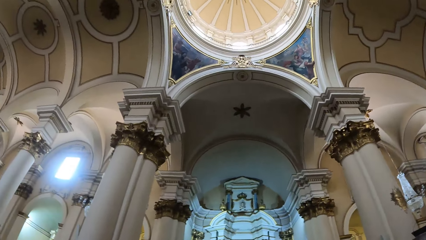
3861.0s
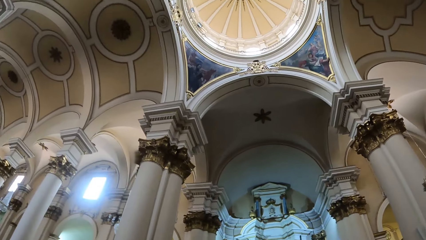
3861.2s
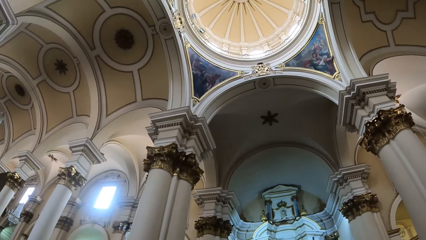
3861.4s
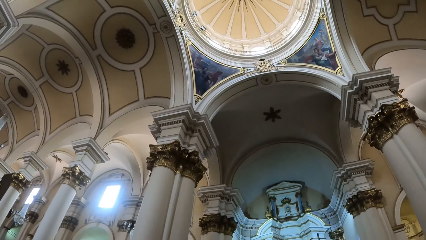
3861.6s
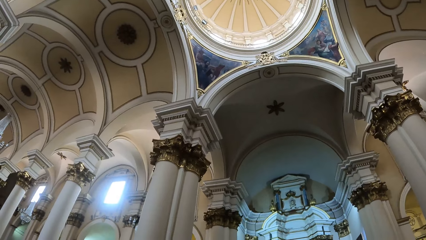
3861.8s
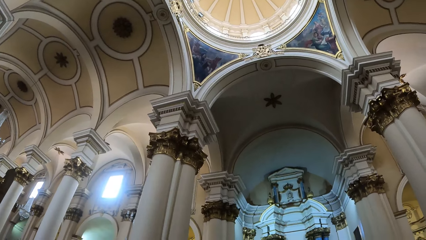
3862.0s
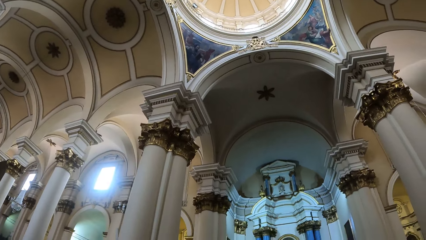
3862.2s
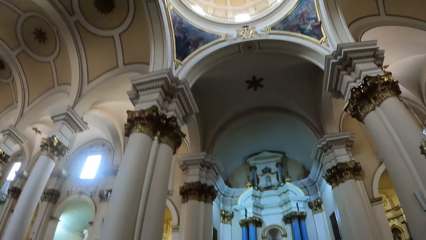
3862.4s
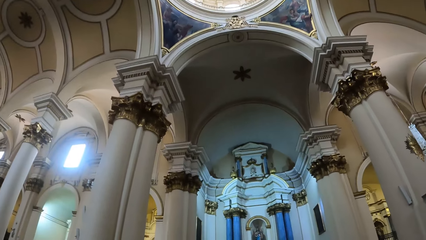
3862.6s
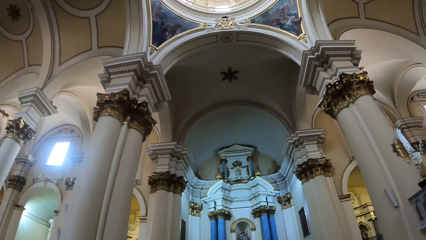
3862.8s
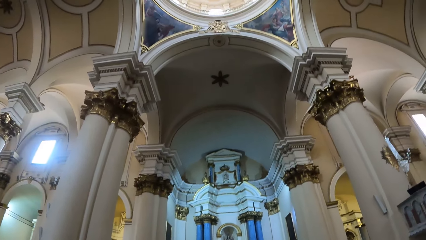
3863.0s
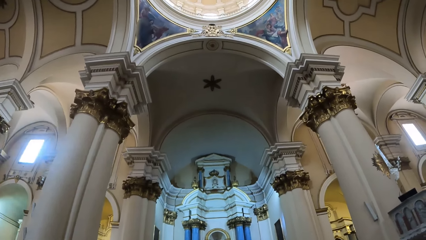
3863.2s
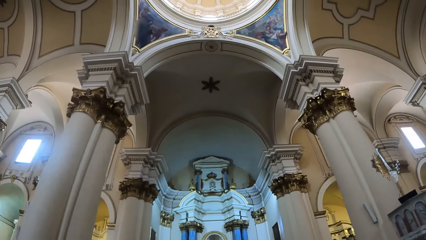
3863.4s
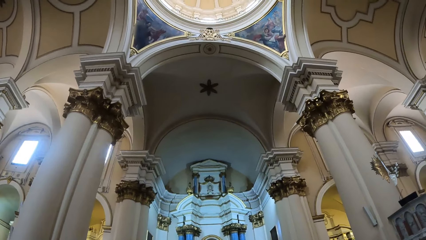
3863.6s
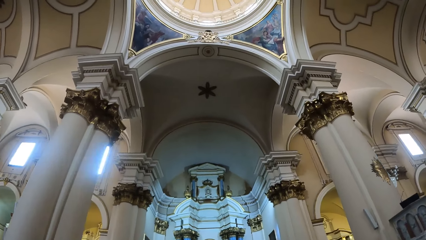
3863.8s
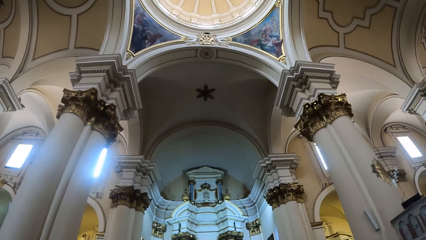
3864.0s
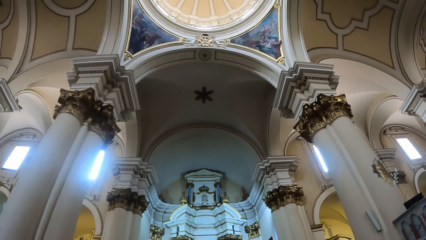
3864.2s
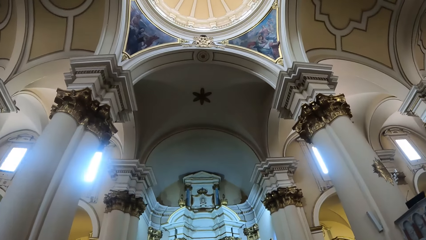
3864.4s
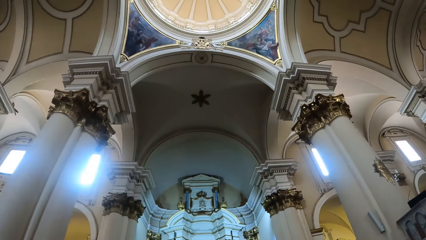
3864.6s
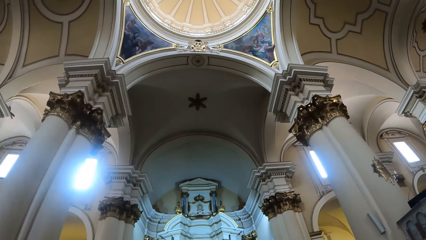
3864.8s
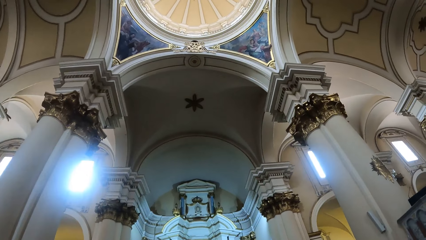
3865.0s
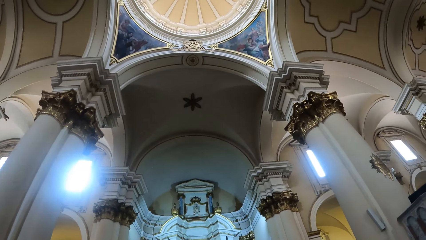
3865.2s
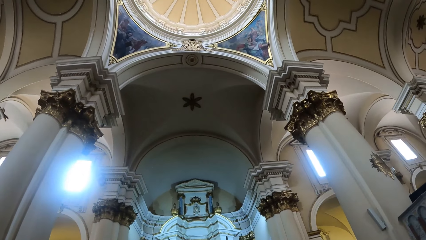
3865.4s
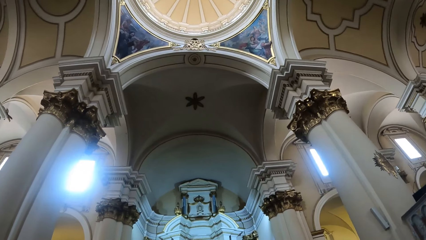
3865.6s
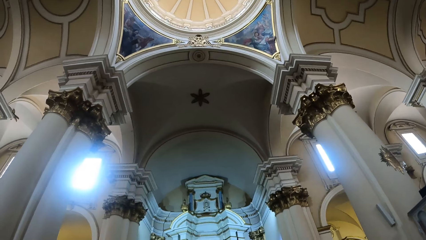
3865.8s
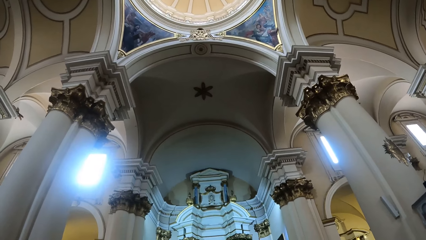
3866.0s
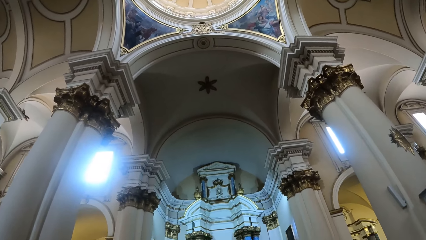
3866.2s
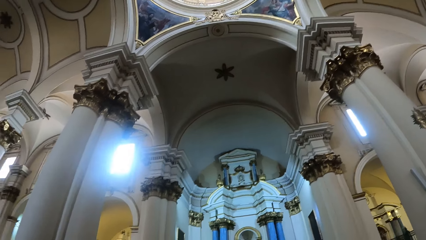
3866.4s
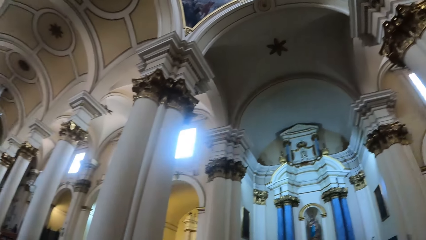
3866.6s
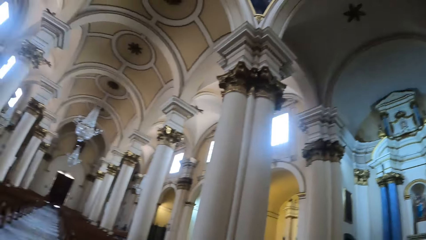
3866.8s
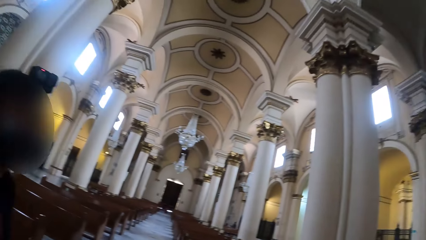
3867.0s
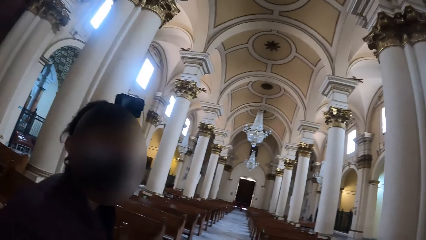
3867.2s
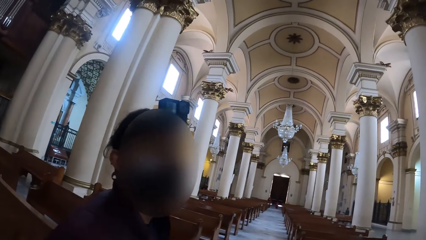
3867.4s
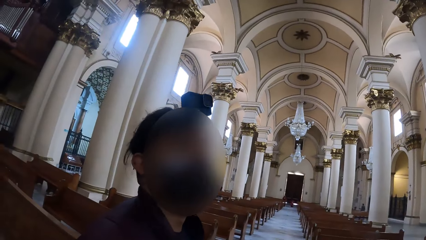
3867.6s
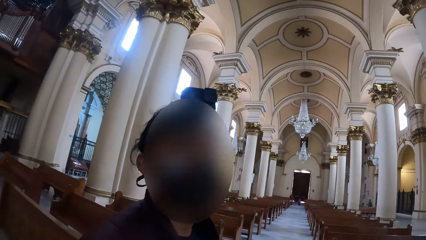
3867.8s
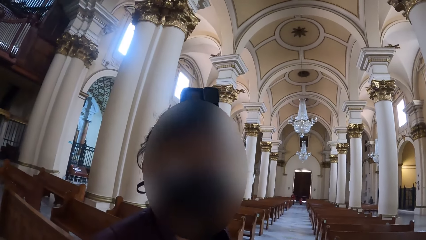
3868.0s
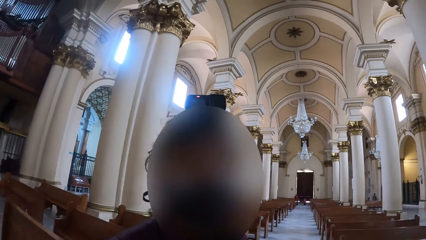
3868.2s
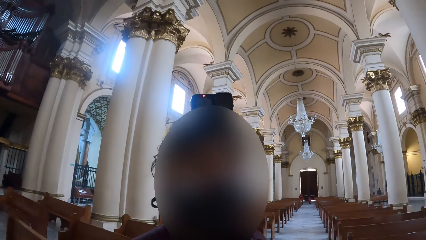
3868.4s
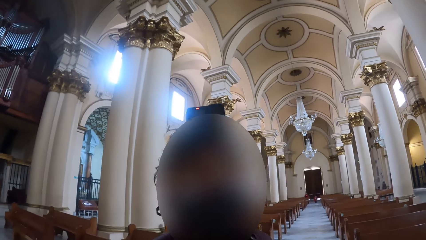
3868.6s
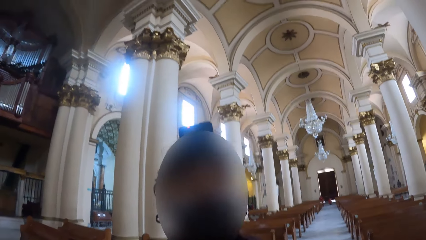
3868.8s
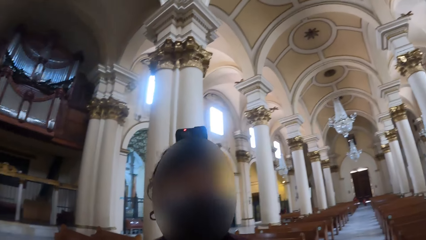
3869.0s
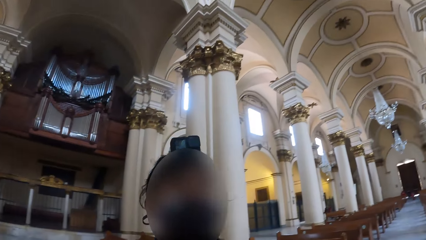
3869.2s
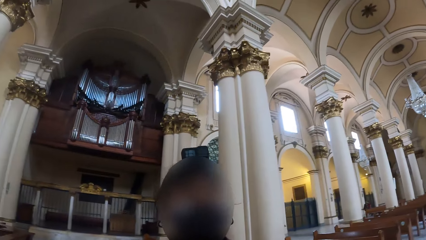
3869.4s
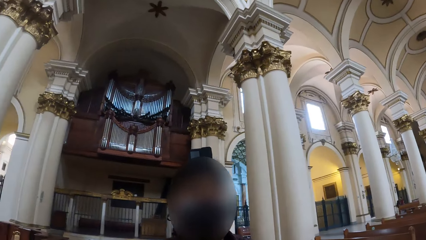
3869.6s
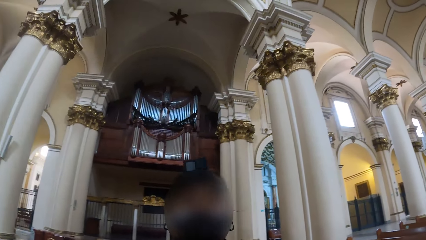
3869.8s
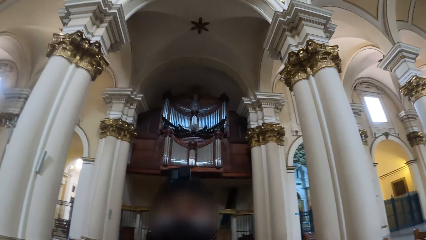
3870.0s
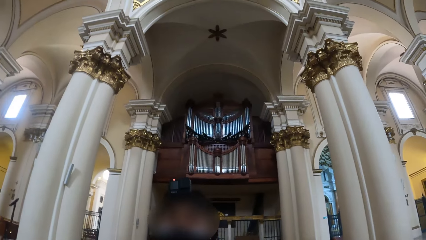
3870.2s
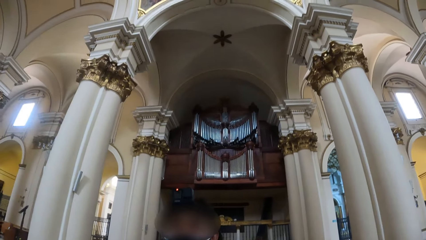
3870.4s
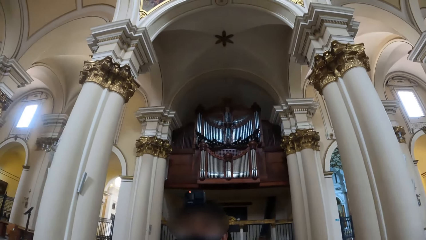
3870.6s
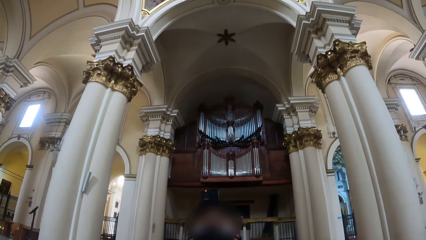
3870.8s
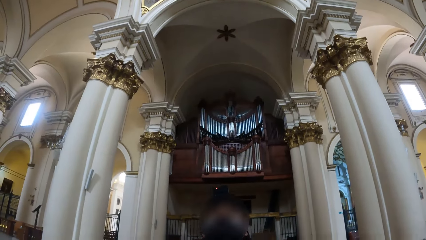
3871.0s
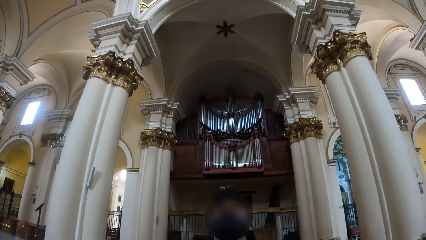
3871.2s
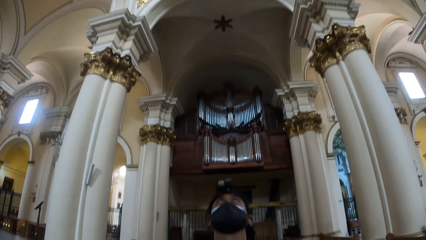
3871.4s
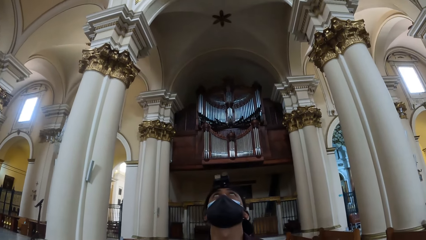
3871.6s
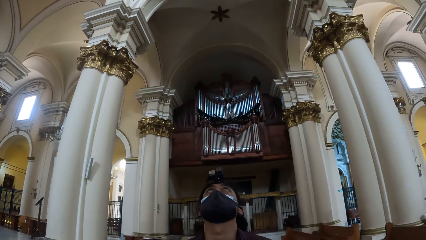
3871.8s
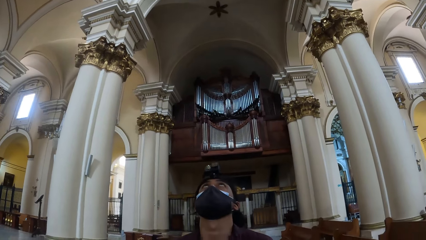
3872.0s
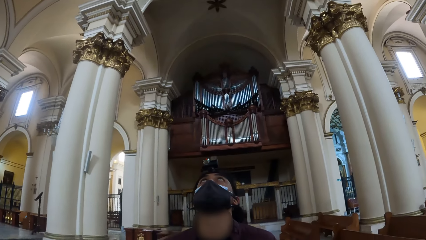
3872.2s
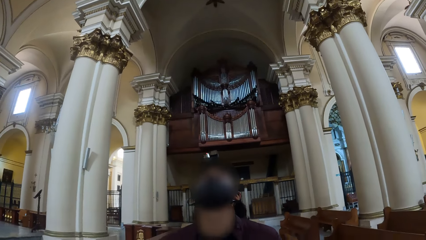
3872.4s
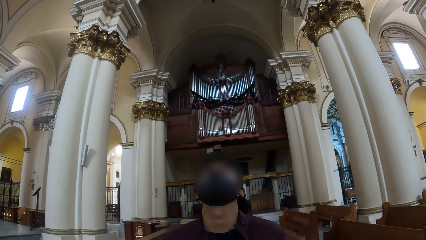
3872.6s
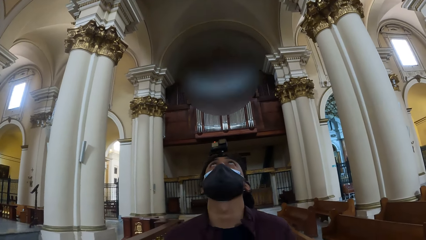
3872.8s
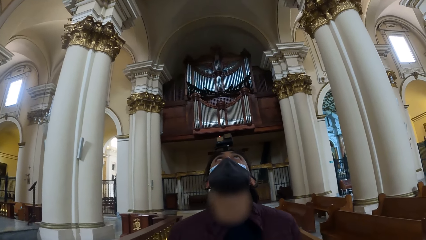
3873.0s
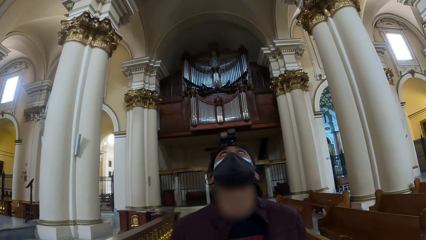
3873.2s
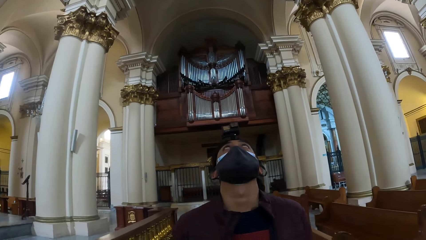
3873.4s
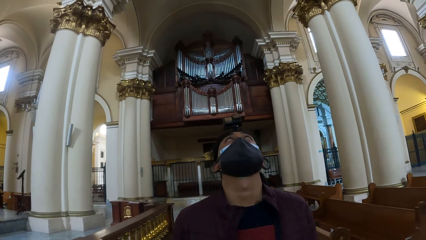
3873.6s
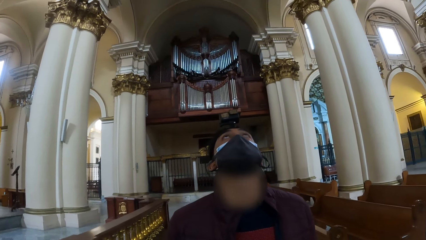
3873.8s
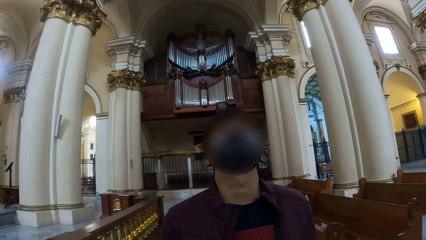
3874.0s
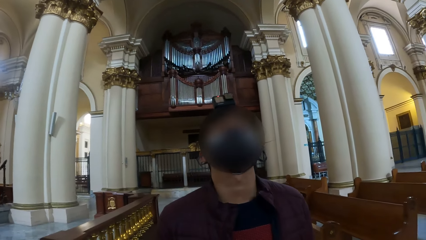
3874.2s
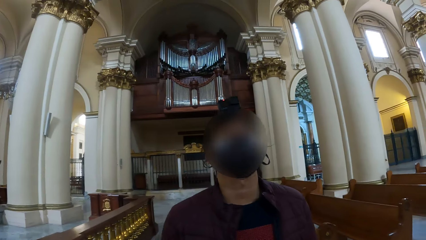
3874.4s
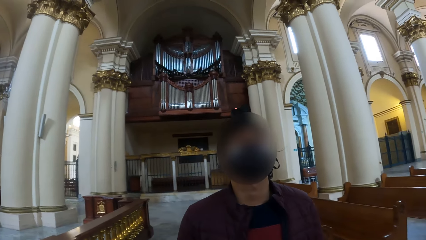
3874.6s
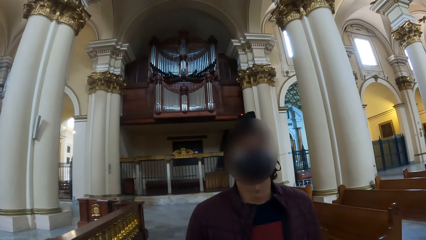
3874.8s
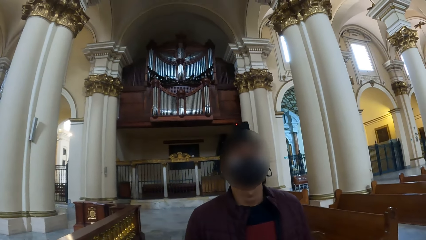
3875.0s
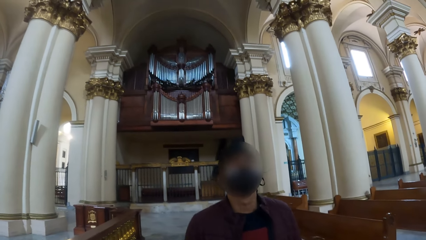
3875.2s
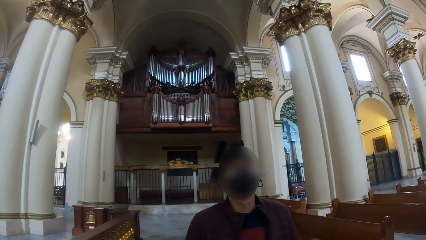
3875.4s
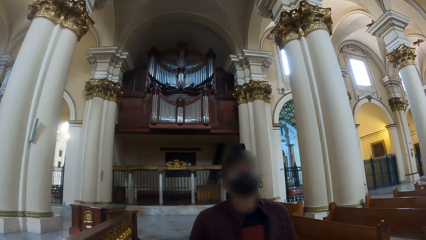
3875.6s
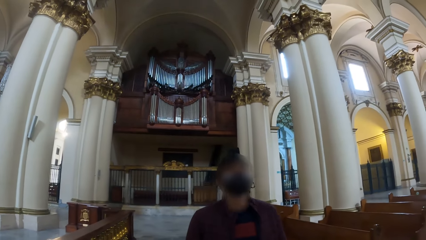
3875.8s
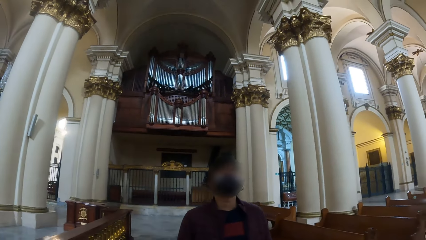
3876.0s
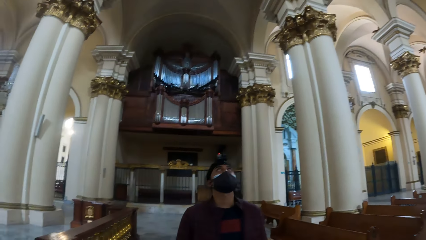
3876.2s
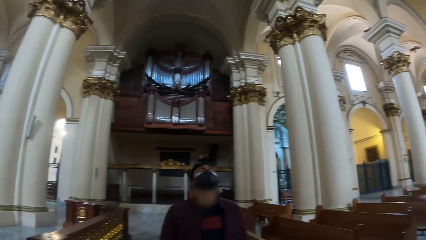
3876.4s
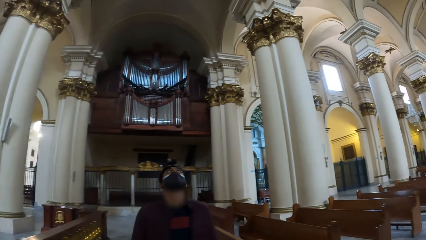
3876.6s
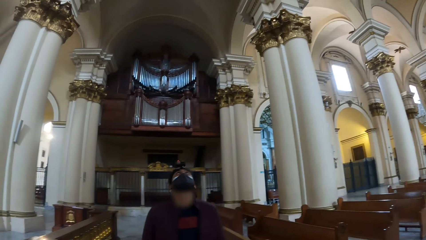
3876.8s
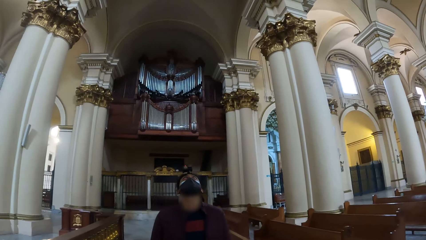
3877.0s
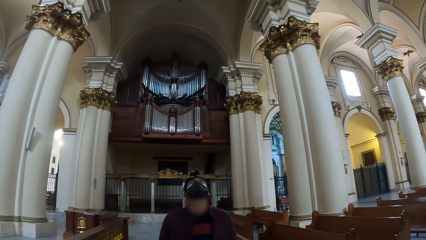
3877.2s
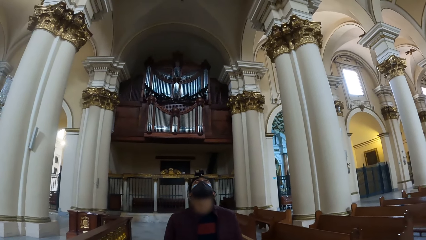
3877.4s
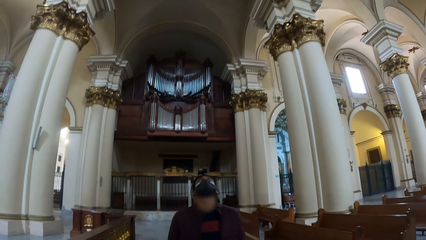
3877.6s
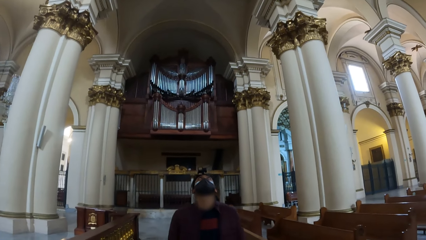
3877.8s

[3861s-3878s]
The camera wearer looks up. A man walks around the church. The camera wearer turns left and converses with the man. They turn left and look forward. The man looks around.
